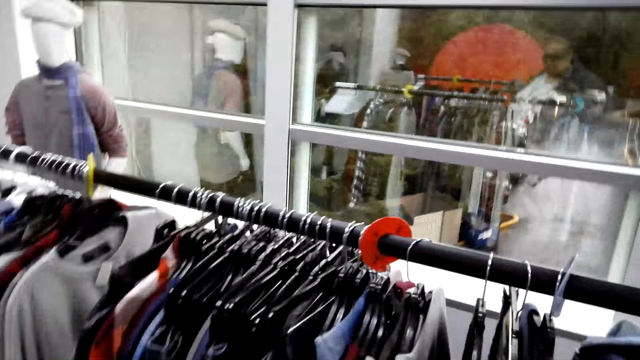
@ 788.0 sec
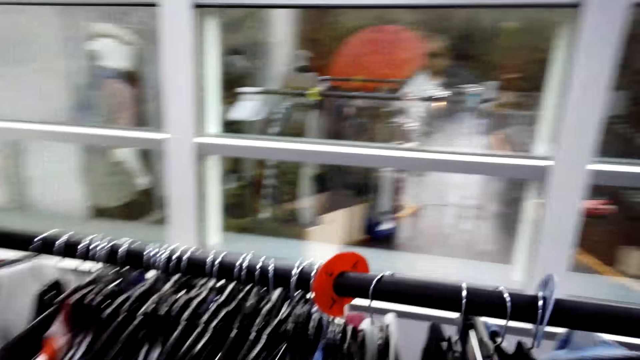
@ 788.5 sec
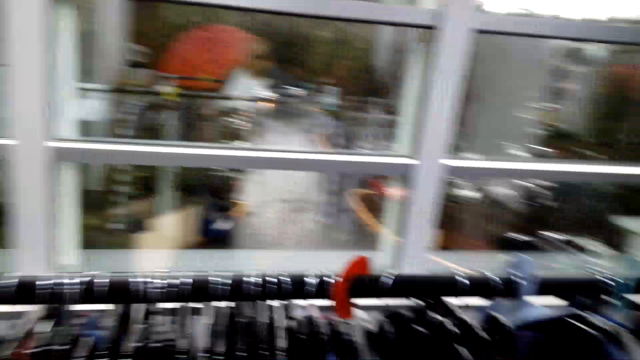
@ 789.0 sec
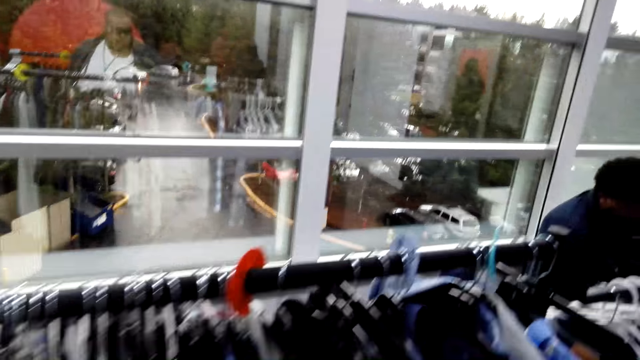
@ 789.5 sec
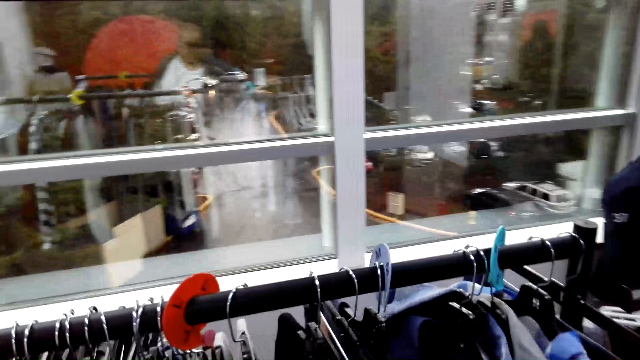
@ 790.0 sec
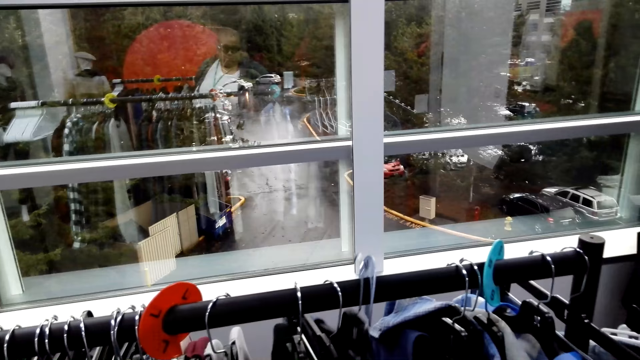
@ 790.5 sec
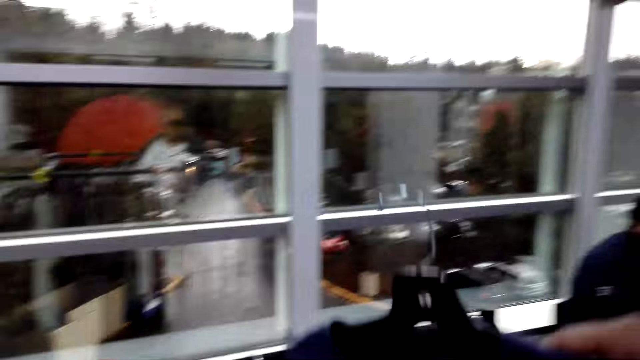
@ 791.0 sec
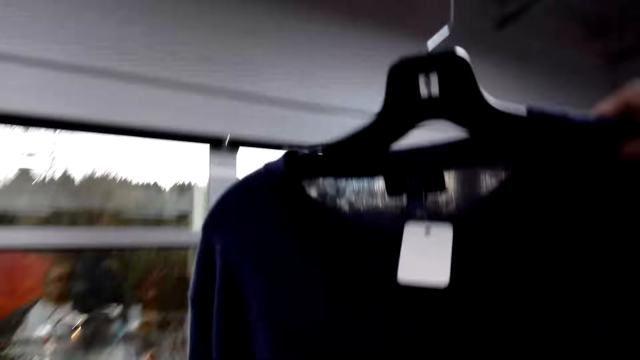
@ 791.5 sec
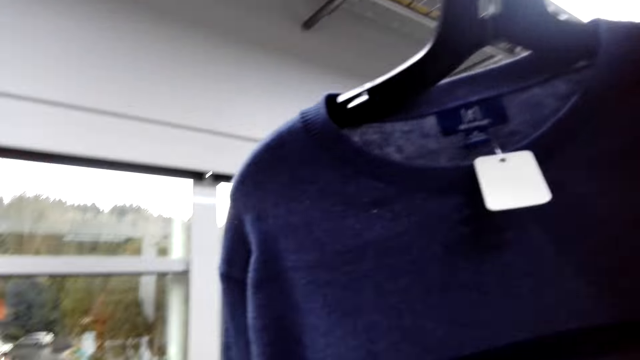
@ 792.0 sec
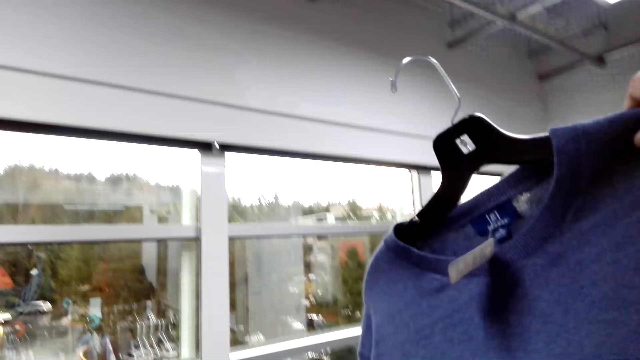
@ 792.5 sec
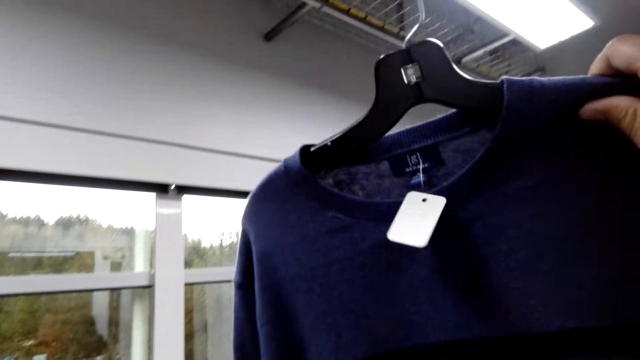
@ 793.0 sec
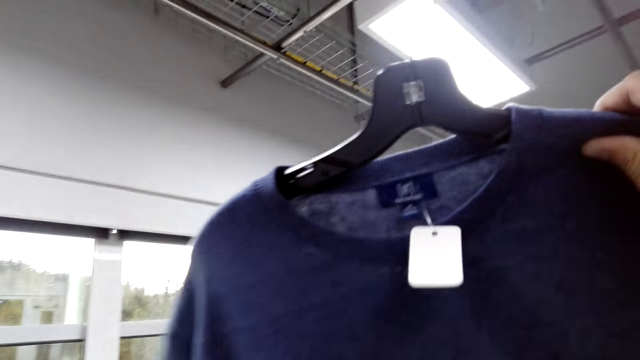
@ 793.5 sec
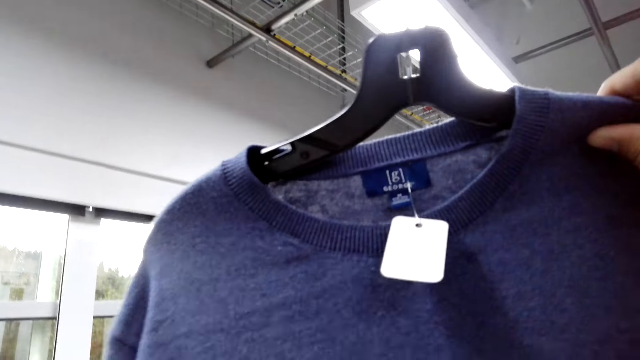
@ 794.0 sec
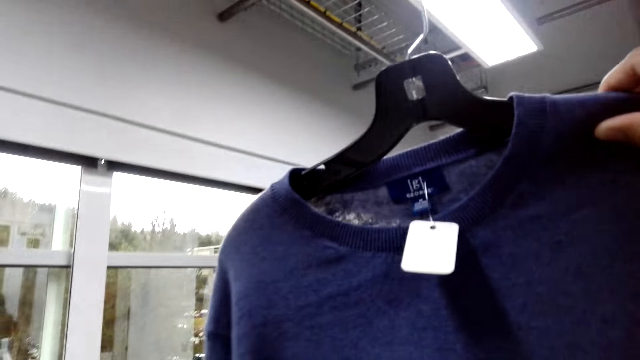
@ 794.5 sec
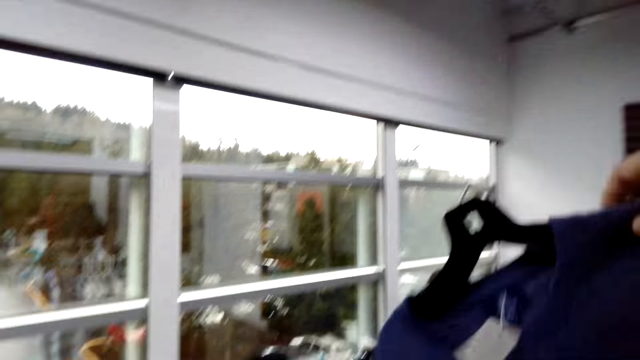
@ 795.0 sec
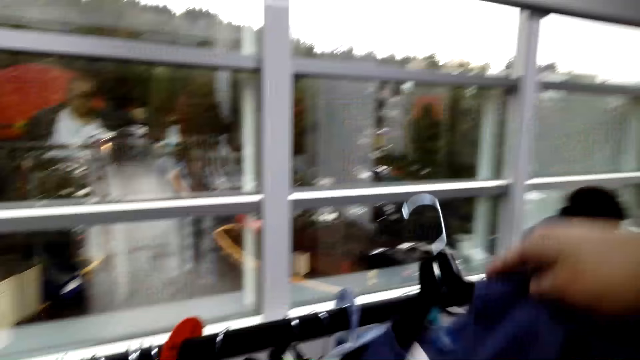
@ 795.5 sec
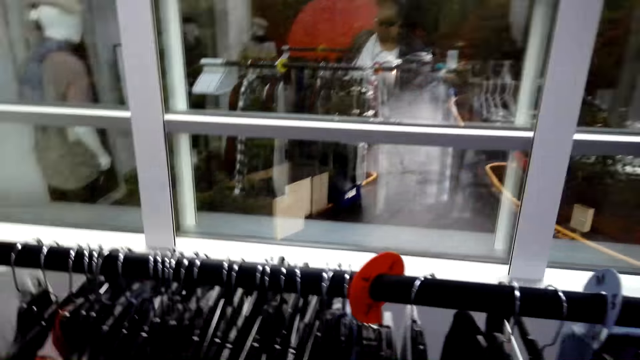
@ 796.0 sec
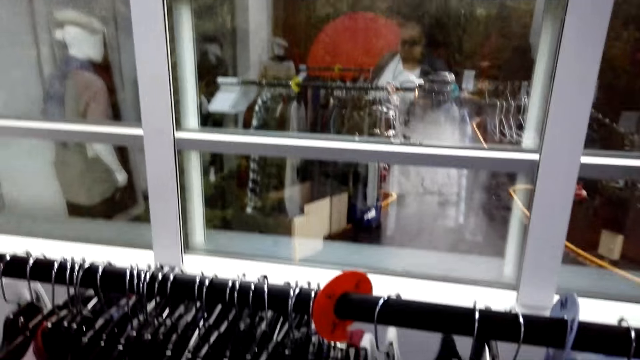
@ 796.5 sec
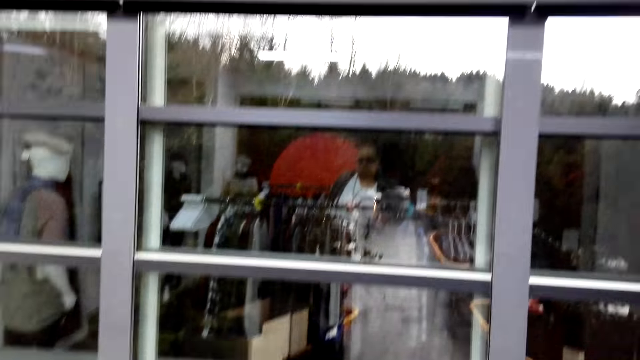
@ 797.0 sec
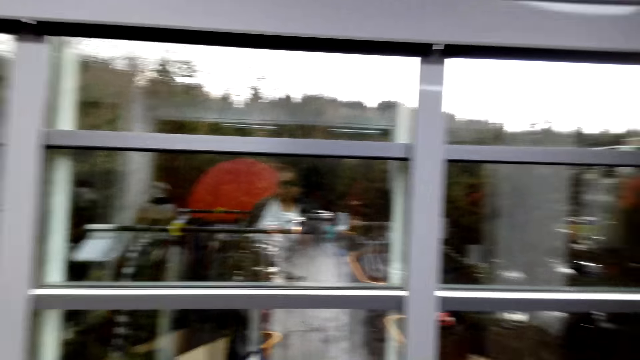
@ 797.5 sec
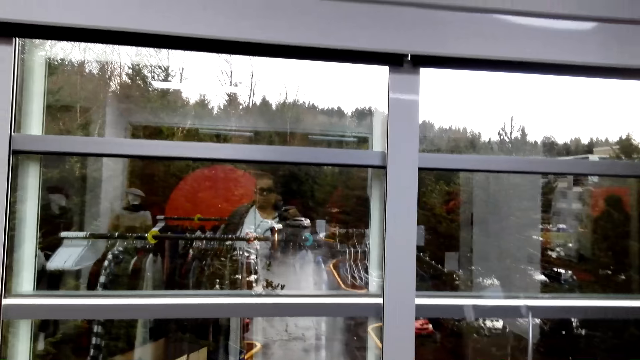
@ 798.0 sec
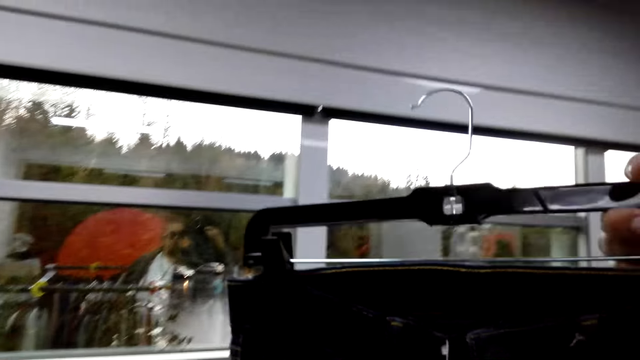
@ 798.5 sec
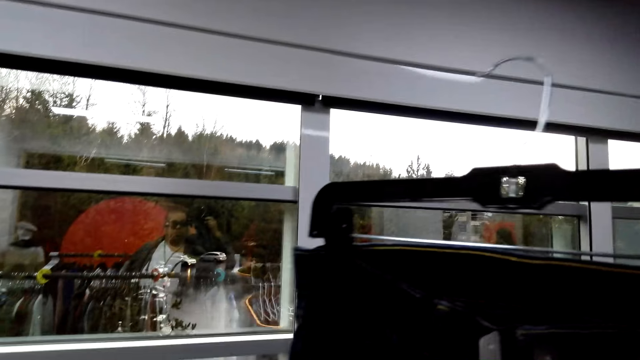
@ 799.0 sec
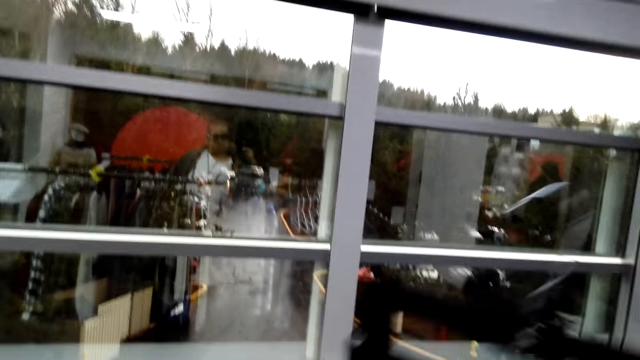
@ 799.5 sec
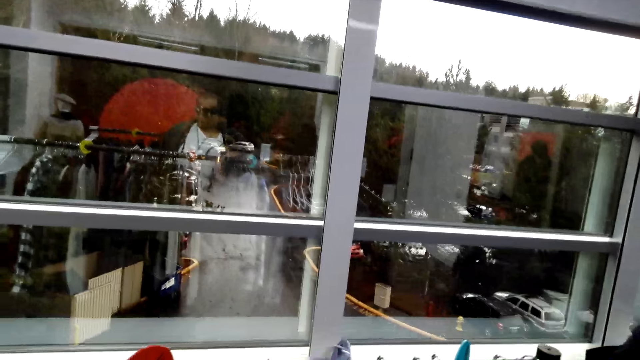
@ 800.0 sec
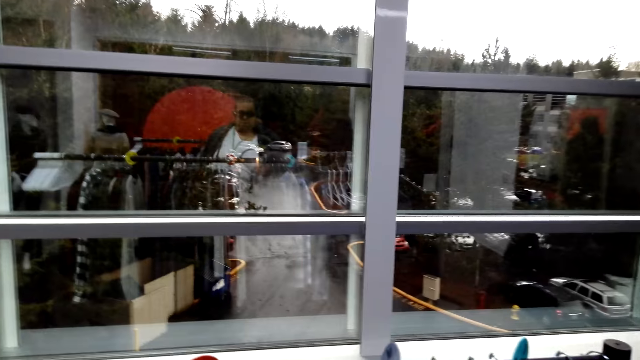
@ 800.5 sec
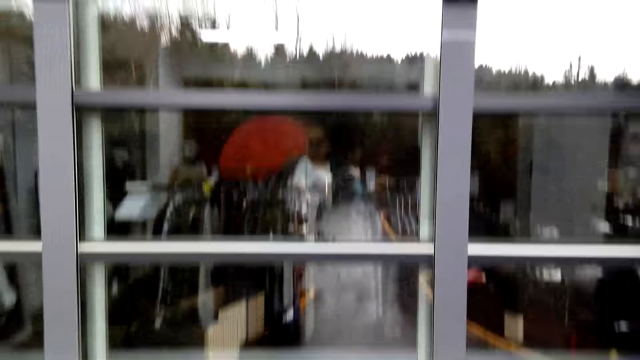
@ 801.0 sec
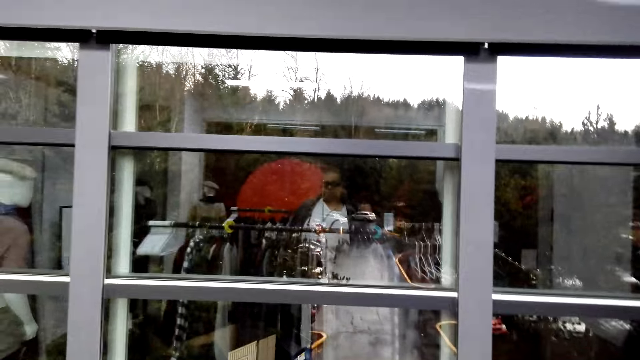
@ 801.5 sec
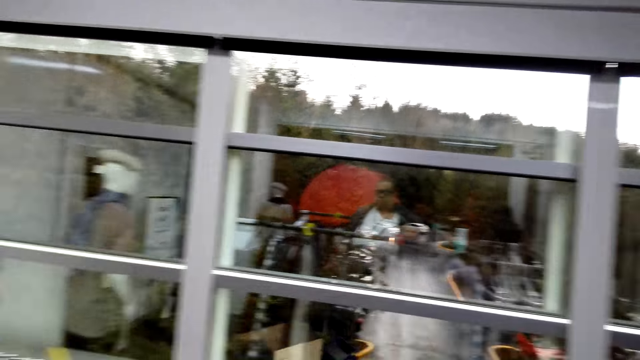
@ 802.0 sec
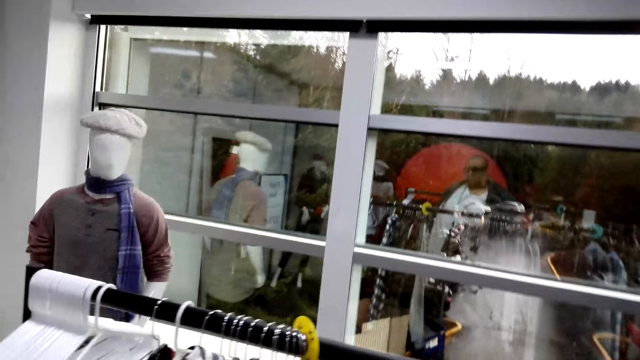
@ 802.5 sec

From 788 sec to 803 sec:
An attendant converses with the camera wearer. The camera wearer gazes at clothes on the hanger stand and unhangs a sweater on the hanger. The attendant converses with the camera wearer. The camera wearer looks at the sweater and converses with the attendant. They hang the sweater back on the hanger stand. They hold a pair of jeans. The attendant converses with the camera wearer. The attendant converses with the camera wearer again. The camera wearer looks at the pair of jeans. The attendant converses with the camera wearer. The camera wearer hangs the pair of jeans back, gazes at the clothes on the hanger stand, and converses with the attendant.

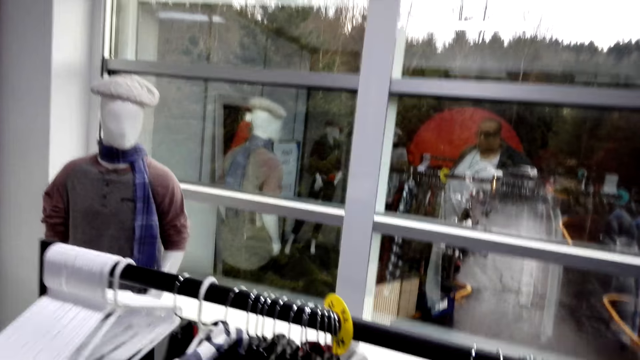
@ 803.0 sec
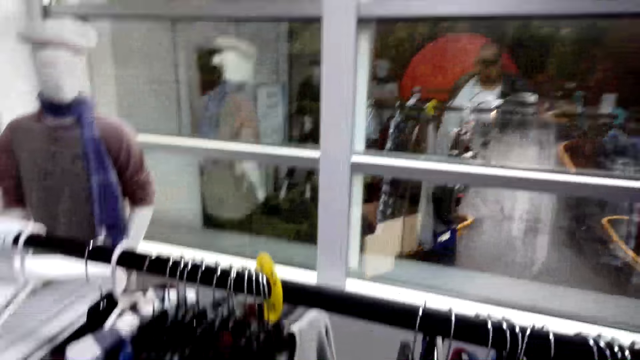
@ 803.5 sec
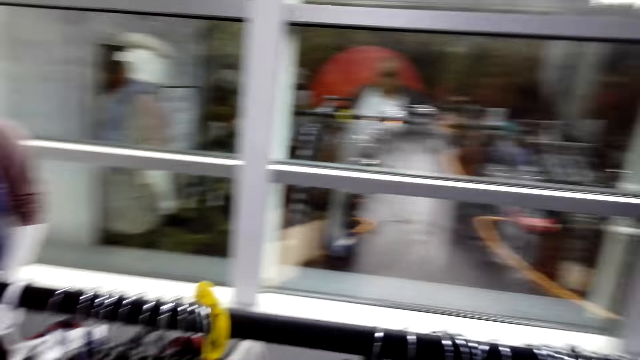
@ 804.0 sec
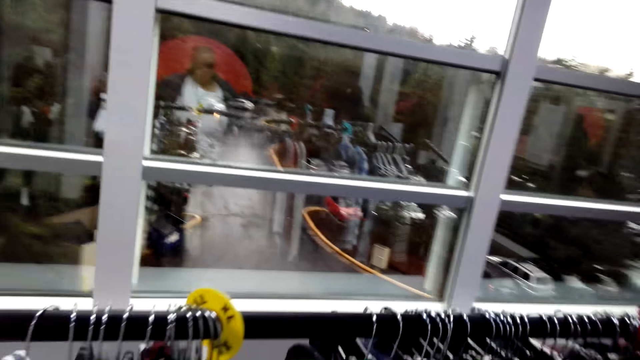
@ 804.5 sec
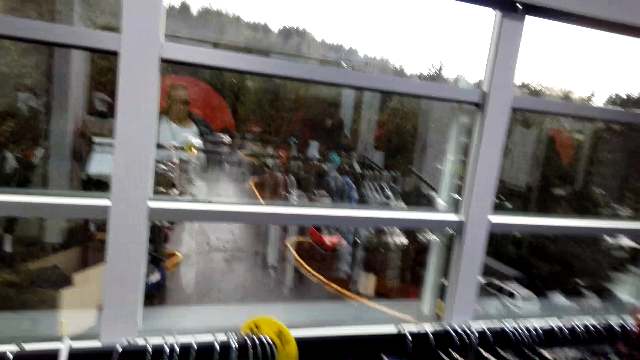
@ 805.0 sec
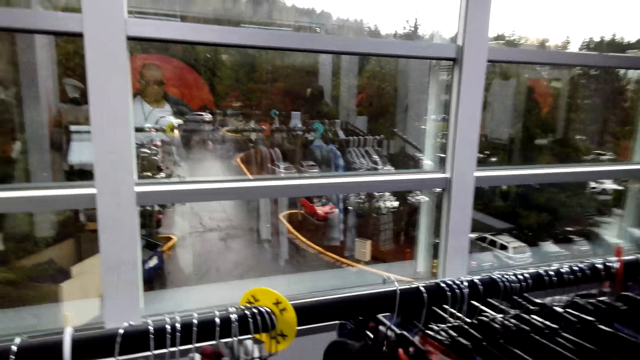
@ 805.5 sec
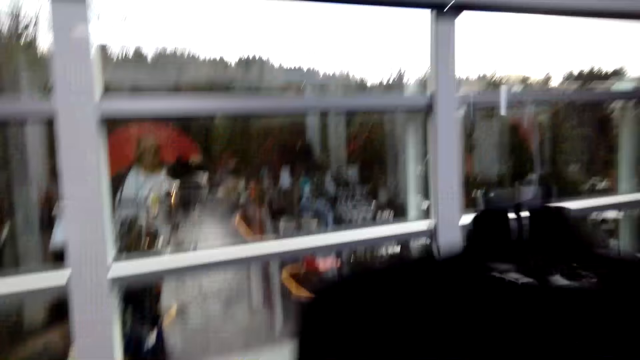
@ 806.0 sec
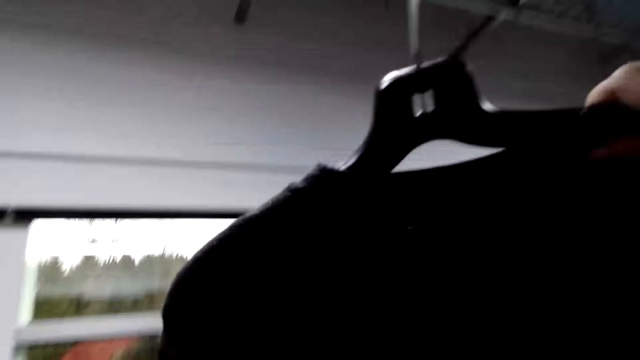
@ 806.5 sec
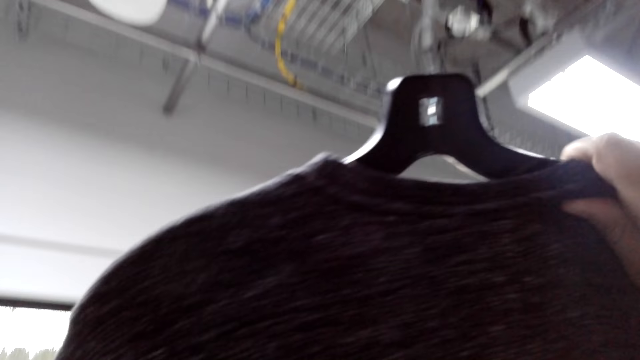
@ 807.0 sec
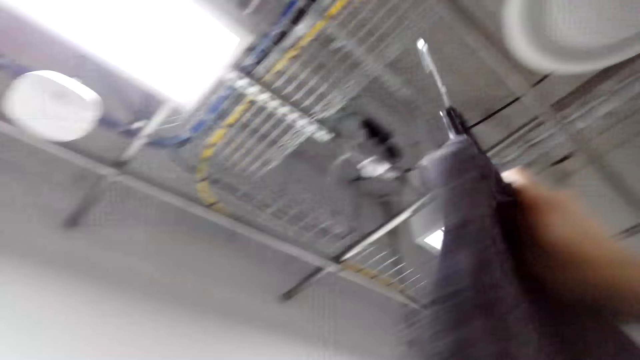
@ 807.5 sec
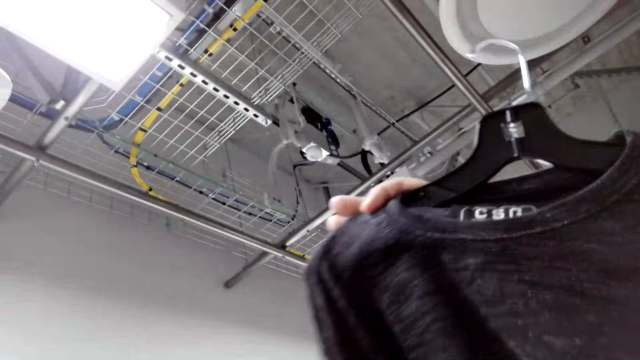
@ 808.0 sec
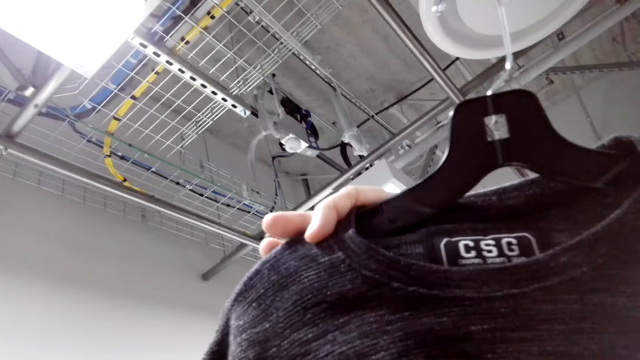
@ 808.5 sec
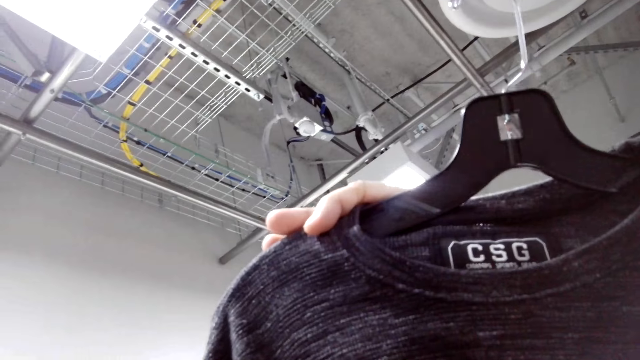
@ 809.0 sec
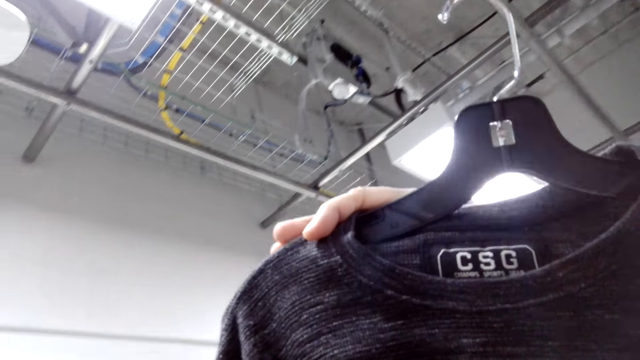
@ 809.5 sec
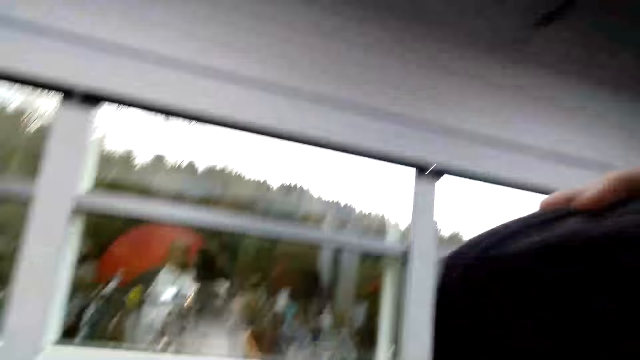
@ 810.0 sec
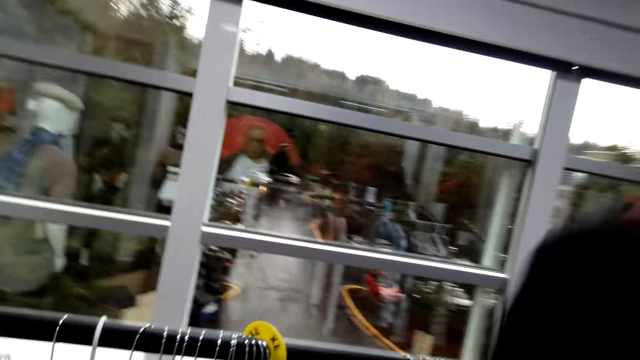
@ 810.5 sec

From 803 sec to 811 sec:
The camera wearer looks around. They unhang a sweat shirt on the hanger, look at the sweat shirt, turn the sweat shirt, and look at the sweat shirt.
